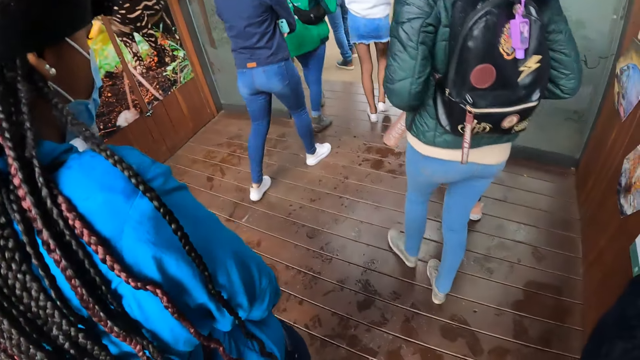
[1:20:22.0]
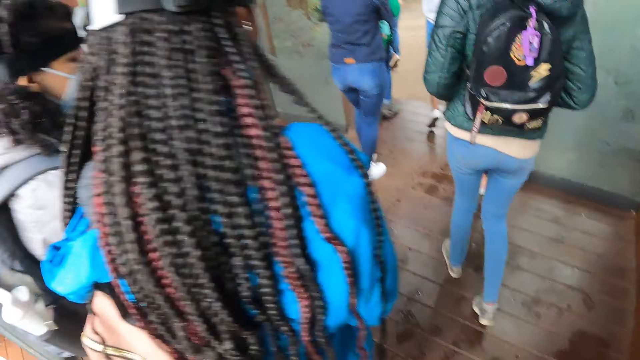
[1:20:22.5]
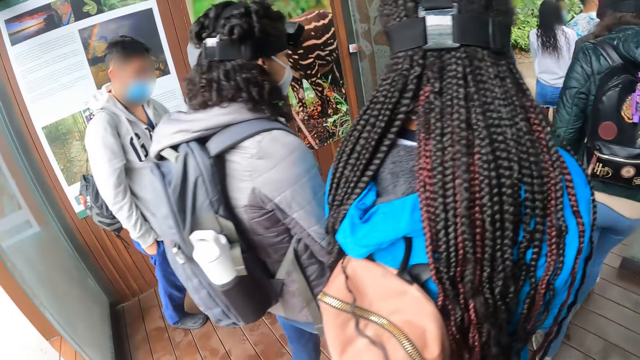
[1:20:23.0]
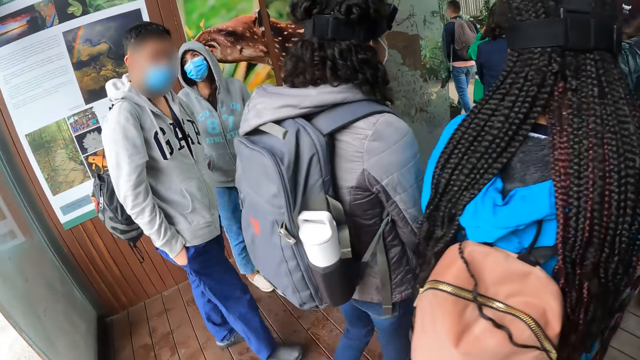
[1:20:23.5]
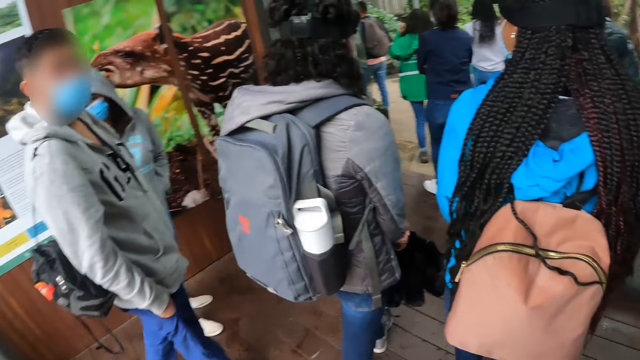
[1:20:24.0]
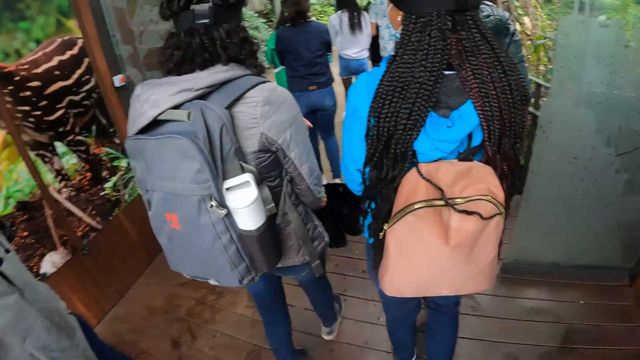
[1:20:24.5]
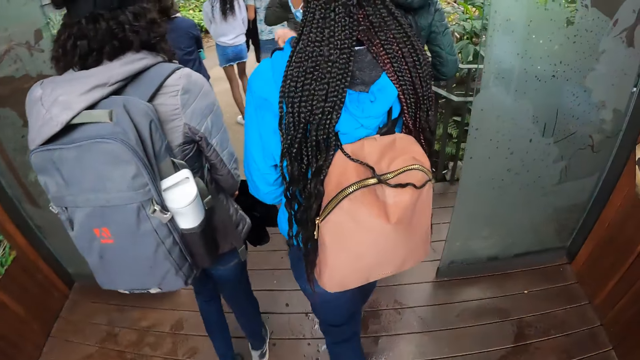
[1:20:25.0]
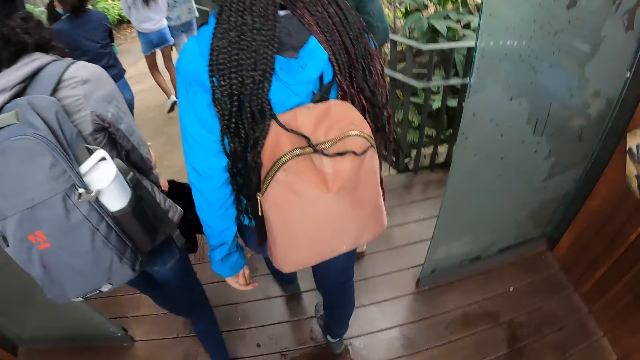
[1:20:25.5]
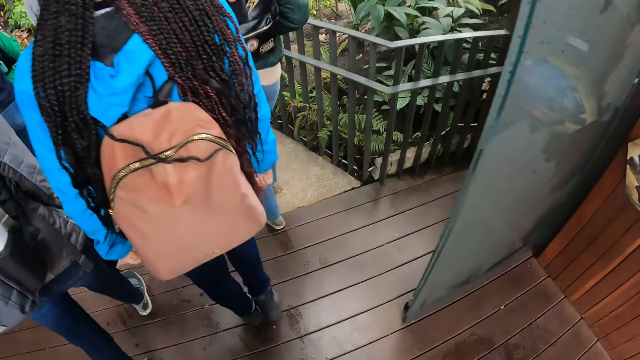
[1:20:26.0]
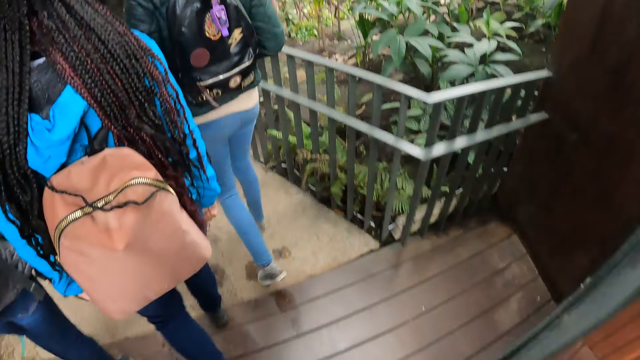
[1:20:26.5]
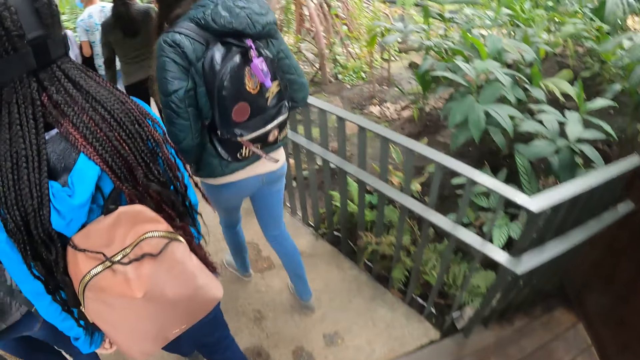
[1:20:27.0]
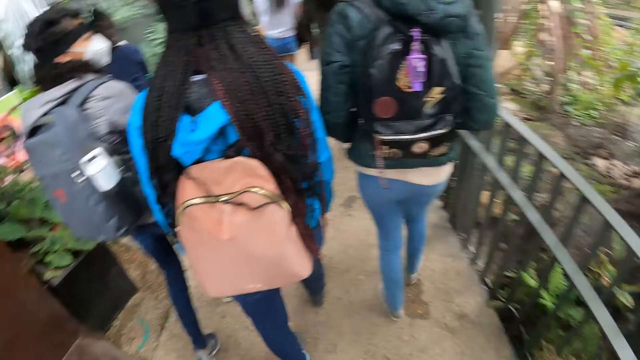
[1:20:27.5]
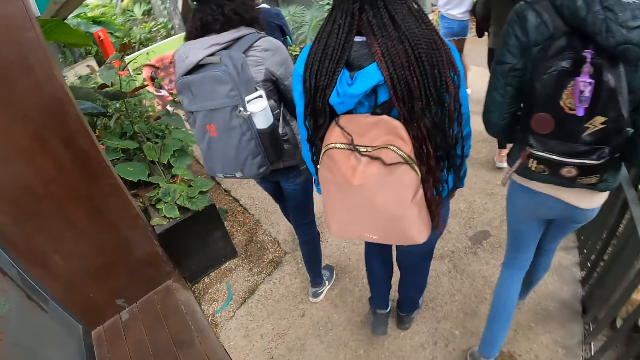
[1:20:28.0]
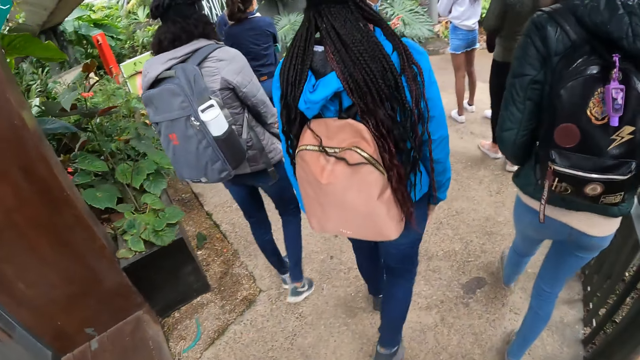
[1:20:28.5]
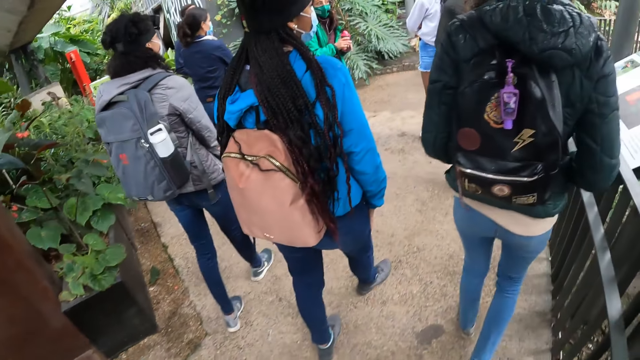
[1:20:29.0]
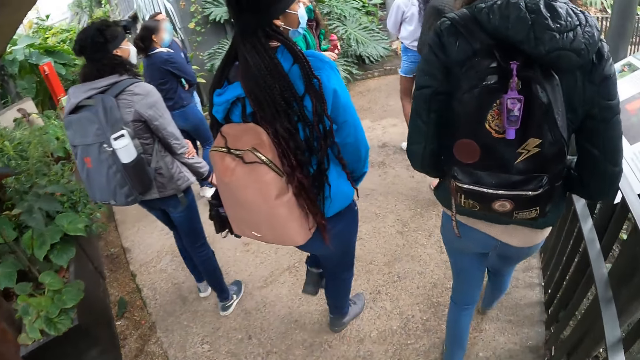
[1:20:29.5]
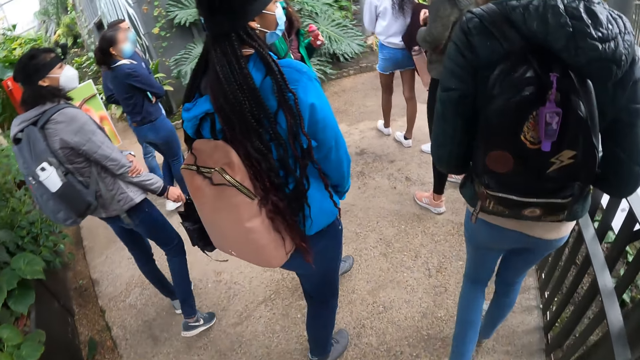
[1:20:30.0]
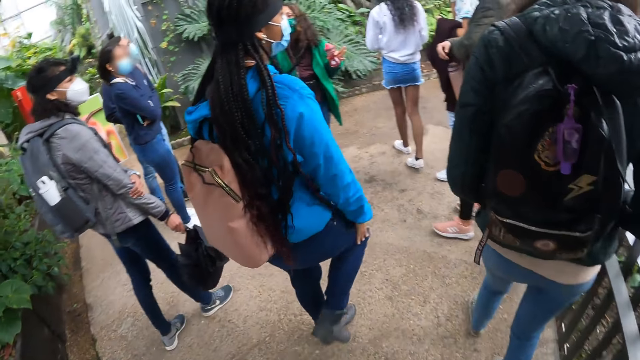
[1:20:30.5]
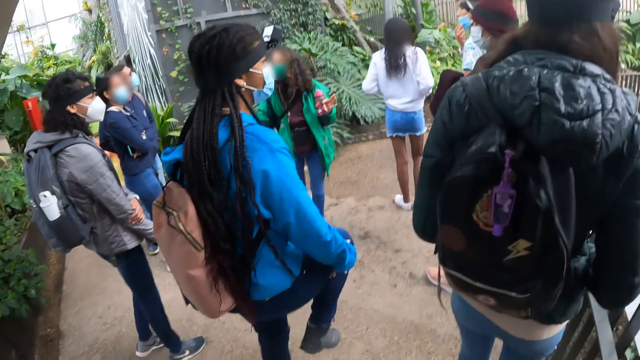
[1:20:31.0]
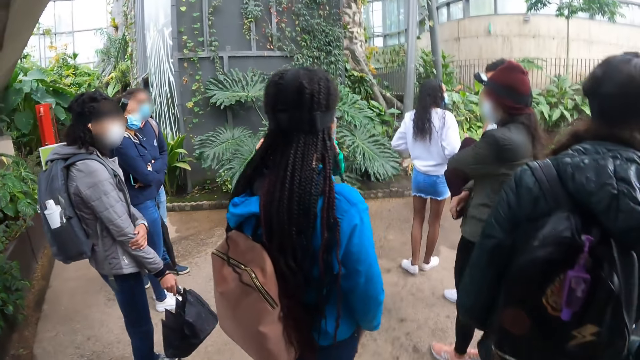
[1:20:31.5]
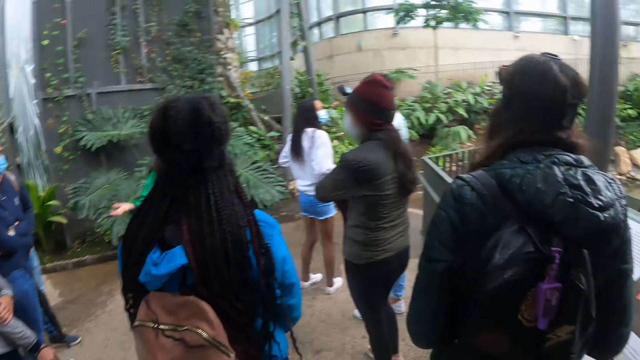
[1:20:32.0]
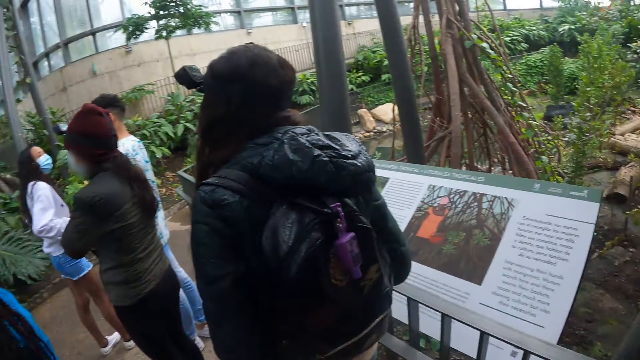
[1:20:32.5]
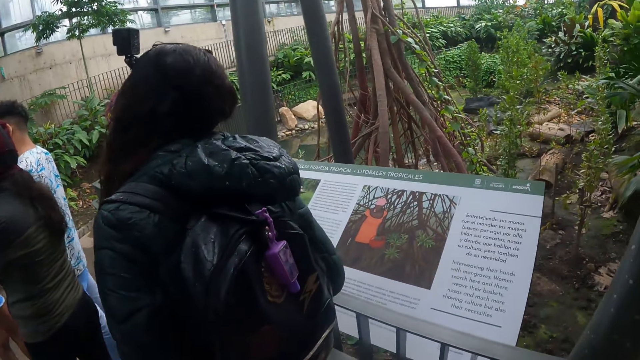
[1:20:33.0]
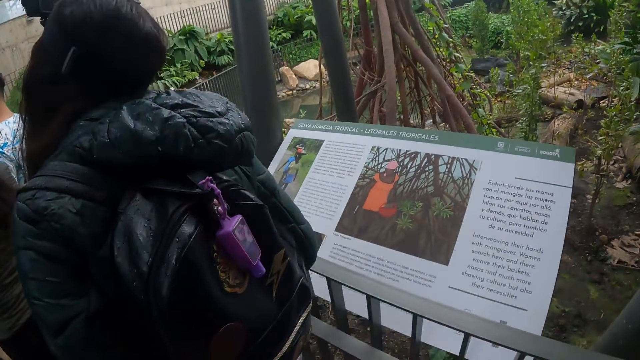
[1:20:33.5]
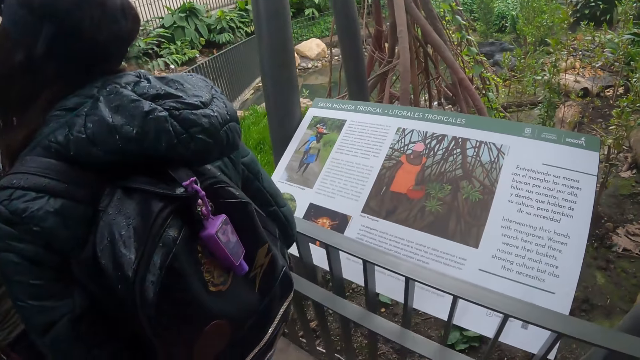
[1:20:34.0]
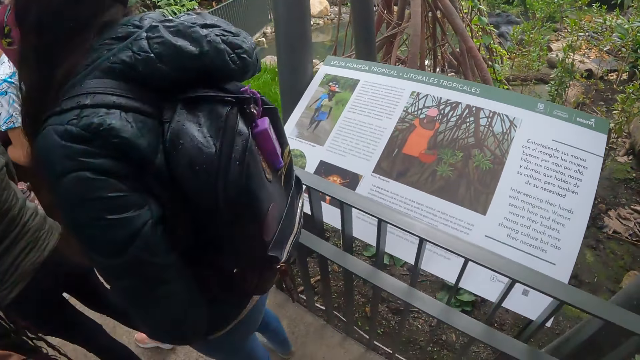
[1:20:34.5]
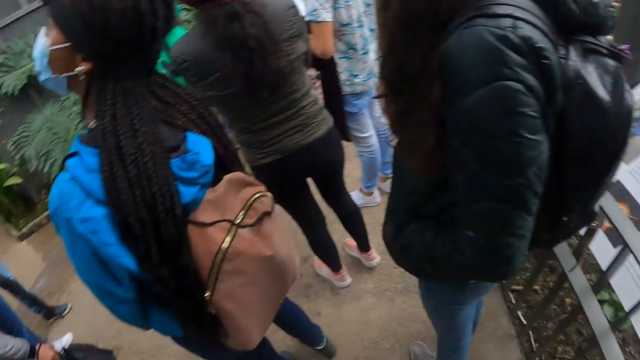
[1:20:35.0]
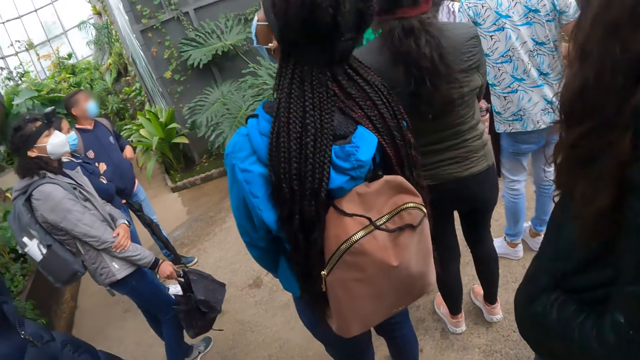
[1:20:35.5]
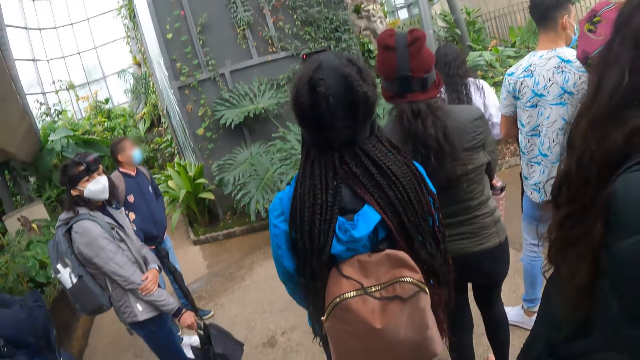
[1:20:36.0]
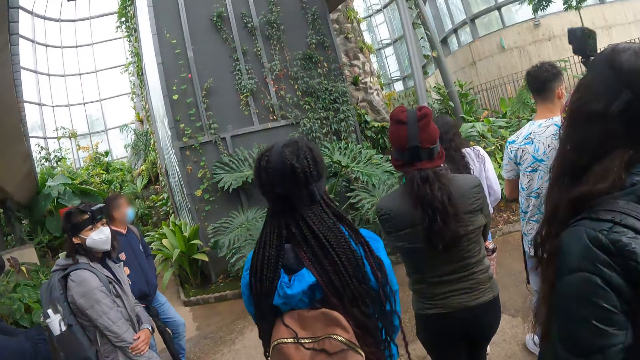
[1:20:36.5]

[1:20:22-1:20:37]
The camera wearer walks out of a section of the nature park with the group of people towards a path. They look around the building. They look at a signage.

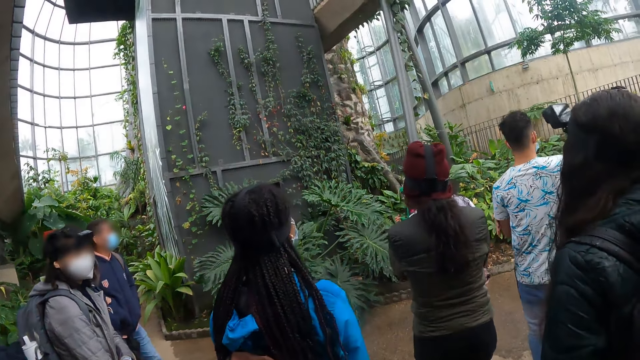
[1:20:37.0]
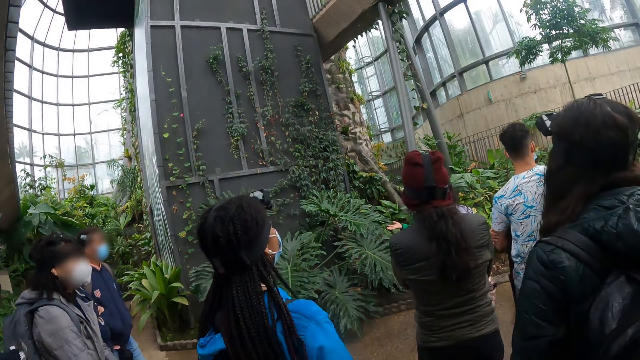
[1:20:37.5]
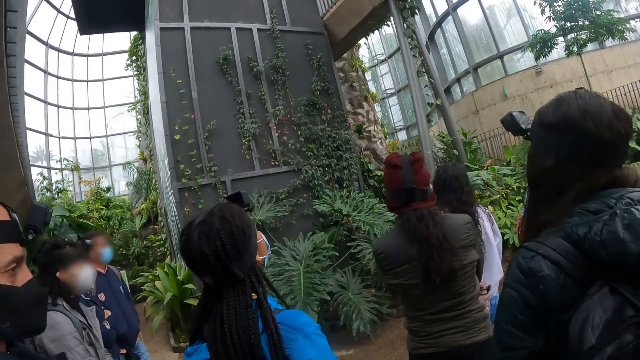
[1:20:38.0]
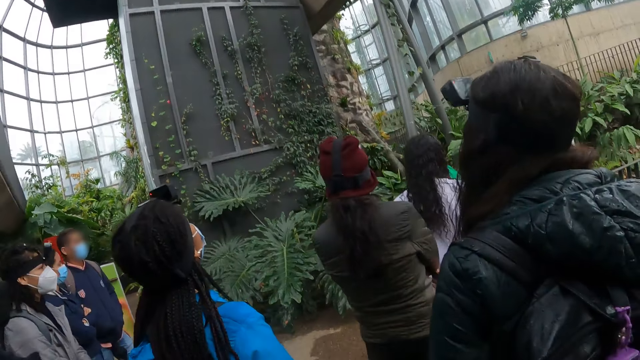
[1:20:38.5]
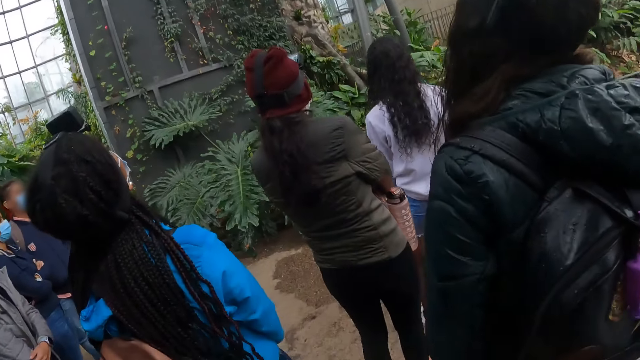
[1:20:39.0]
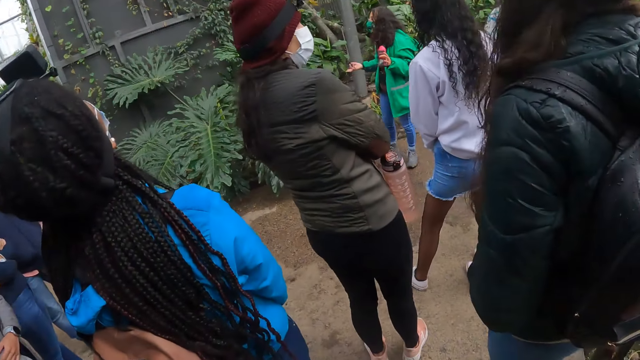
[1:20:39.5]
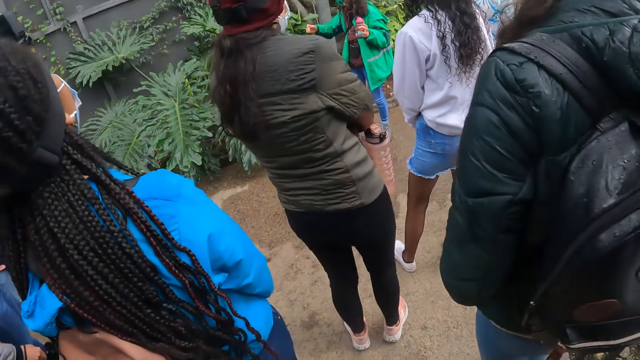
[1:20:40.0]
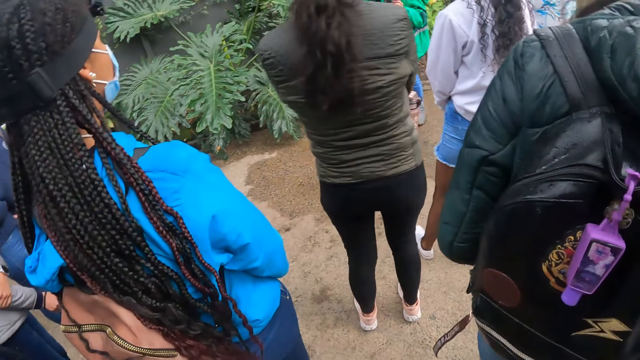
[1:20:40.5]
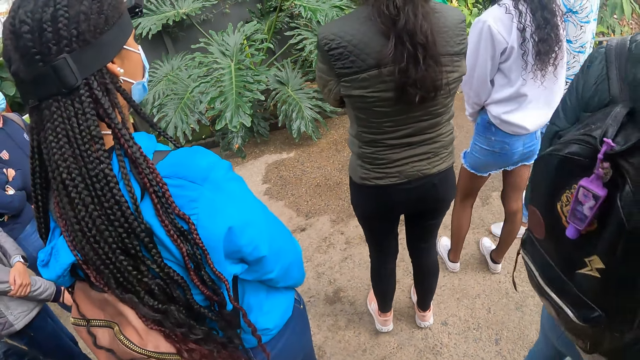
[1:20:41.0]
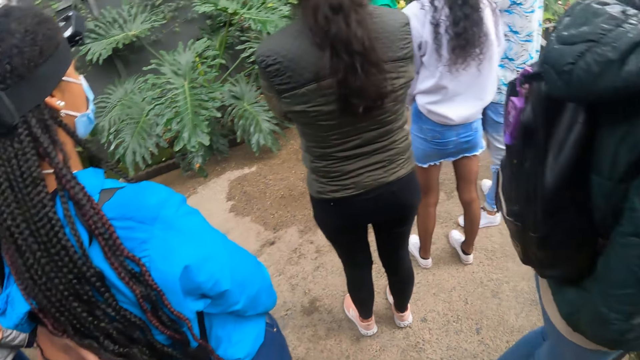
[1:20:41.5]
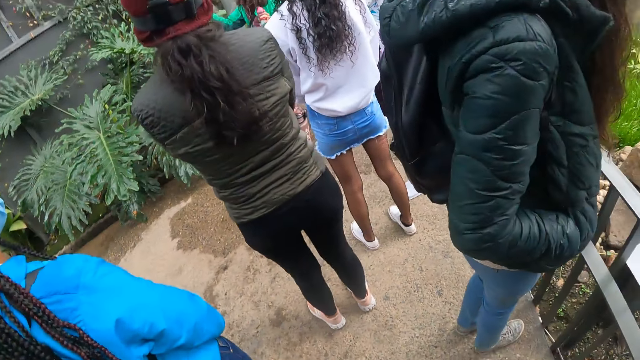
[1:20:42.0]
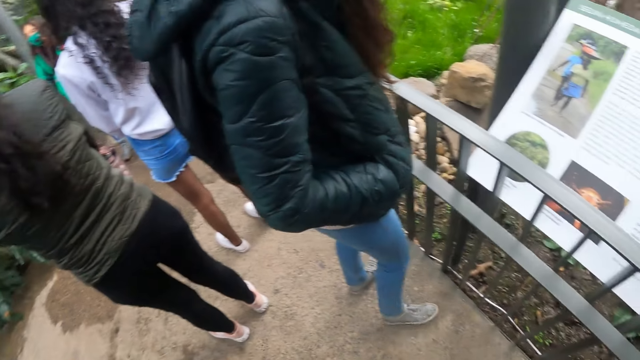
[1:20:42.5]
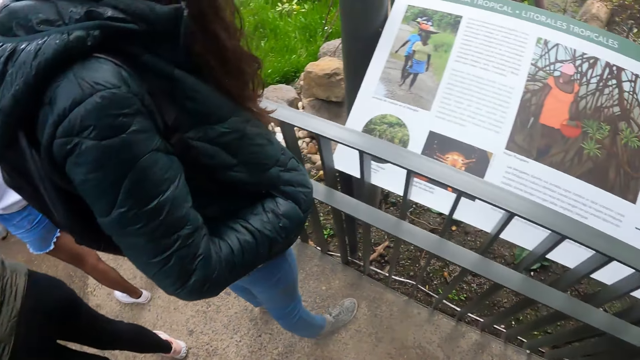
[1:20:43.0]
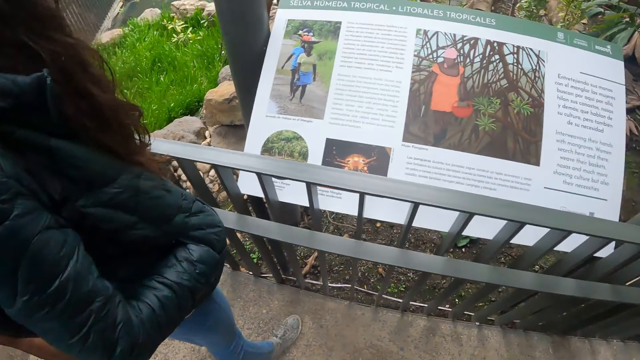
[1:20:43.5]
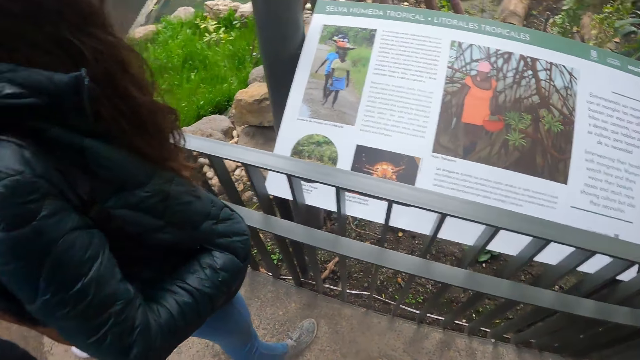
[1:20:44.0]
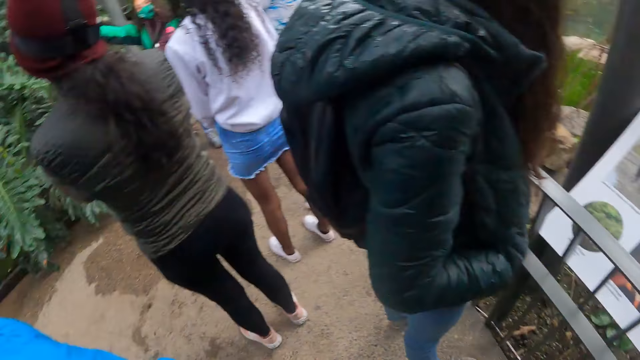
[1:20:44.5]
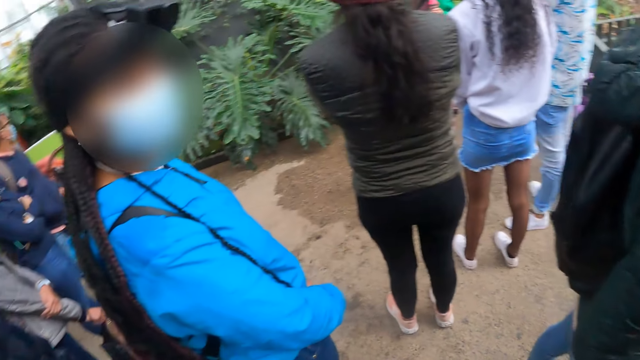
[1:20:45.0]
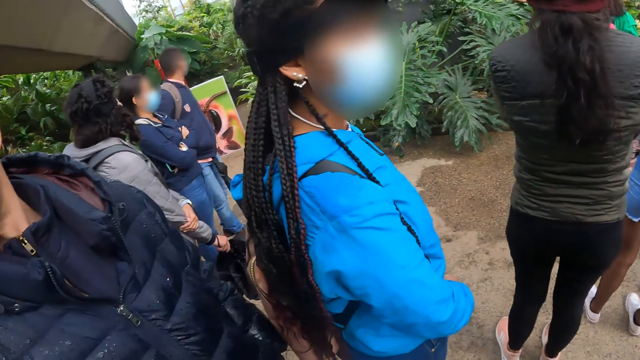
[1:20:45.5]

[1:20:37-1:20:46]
A woman points at a plant with her right hand. The woman converses with the camera wearer and the group of people.
